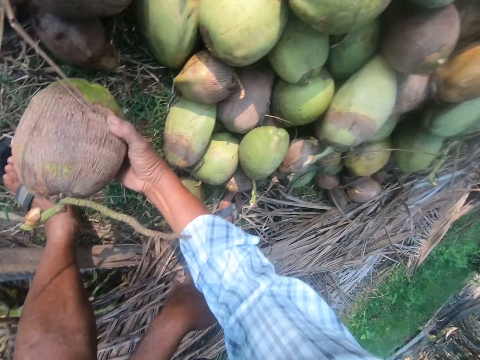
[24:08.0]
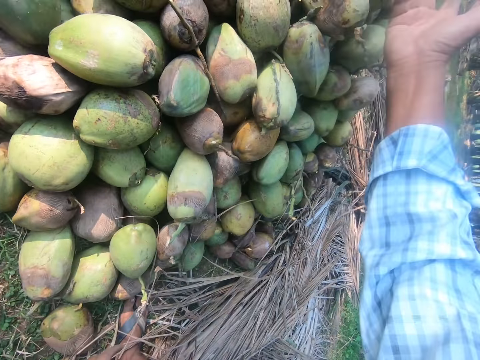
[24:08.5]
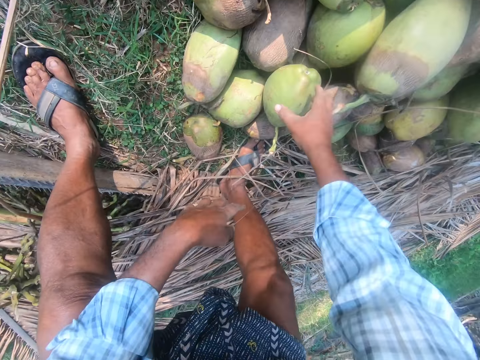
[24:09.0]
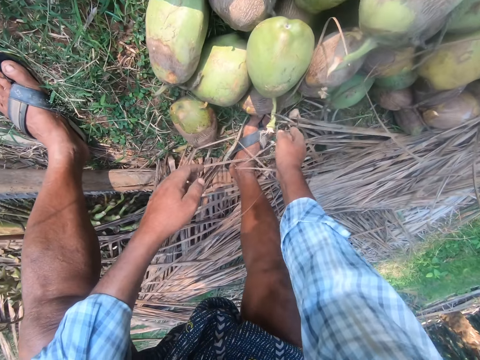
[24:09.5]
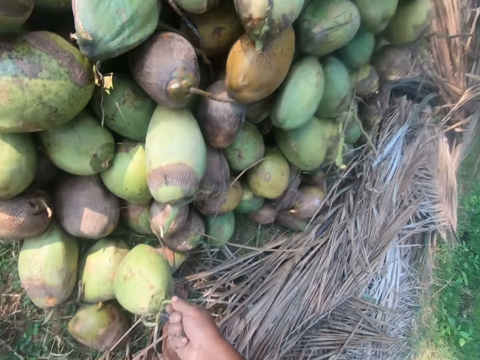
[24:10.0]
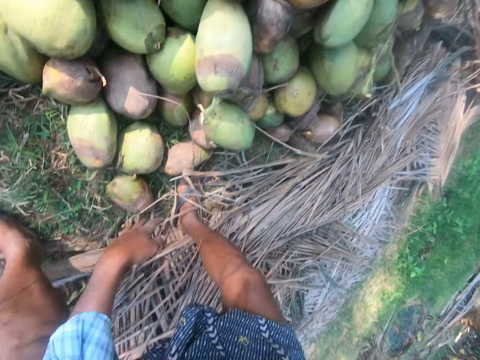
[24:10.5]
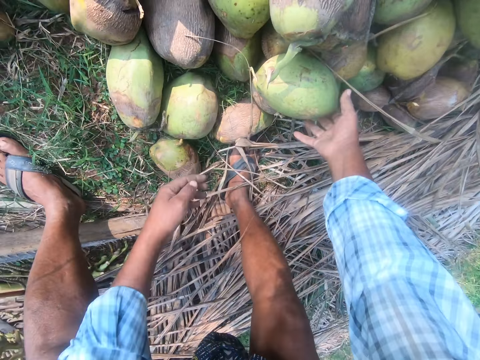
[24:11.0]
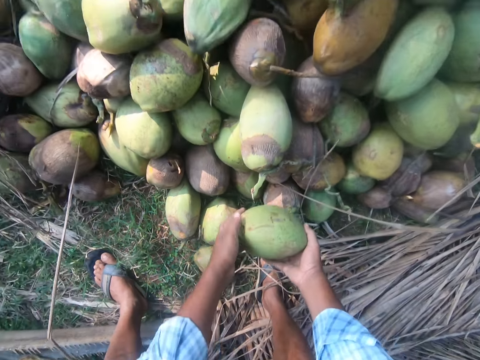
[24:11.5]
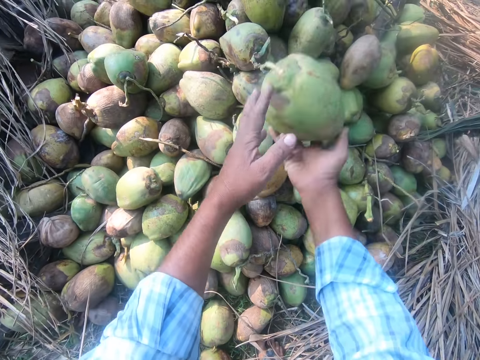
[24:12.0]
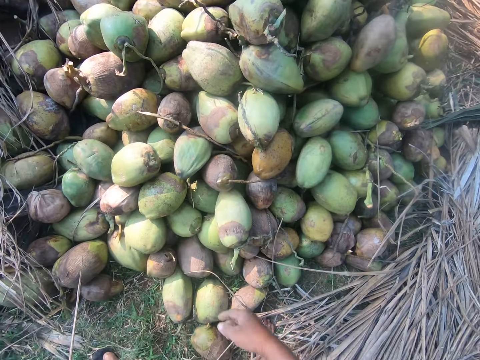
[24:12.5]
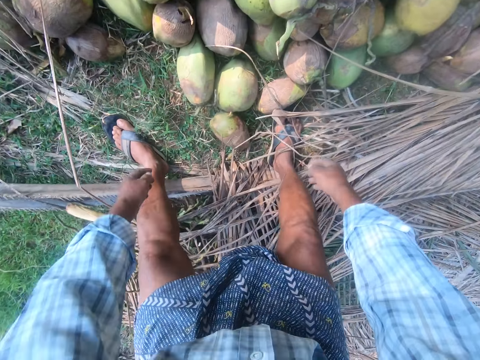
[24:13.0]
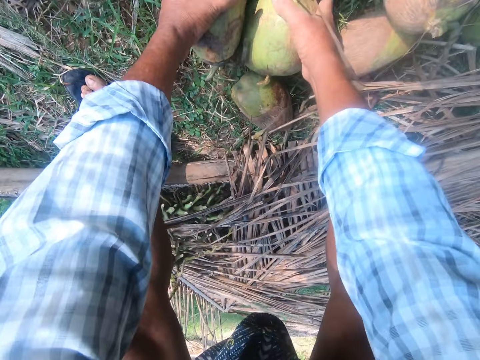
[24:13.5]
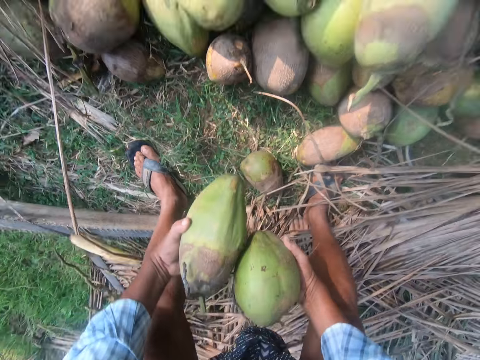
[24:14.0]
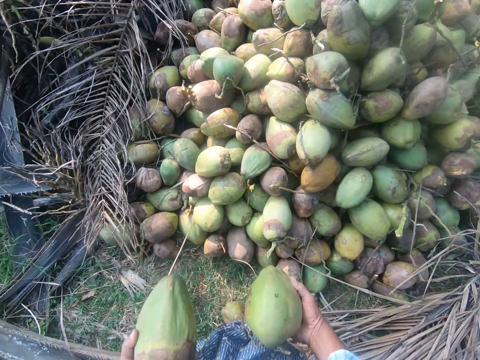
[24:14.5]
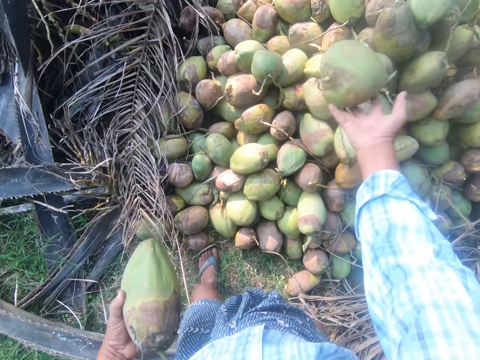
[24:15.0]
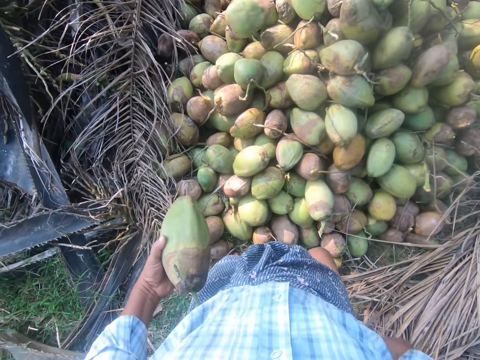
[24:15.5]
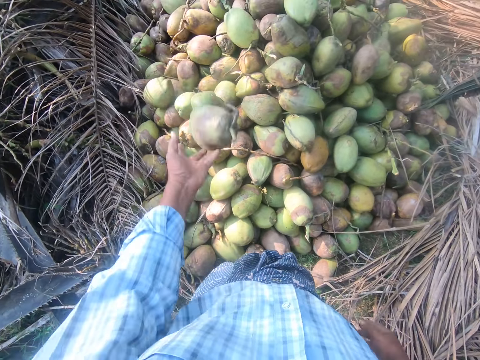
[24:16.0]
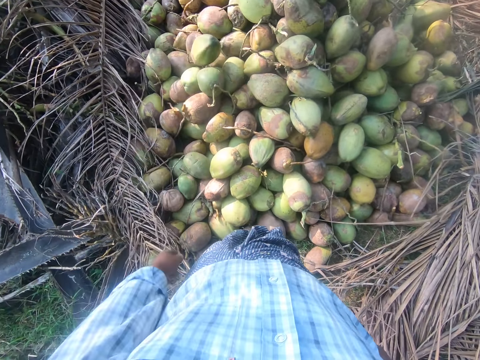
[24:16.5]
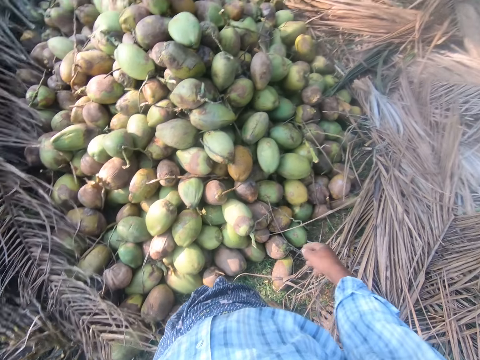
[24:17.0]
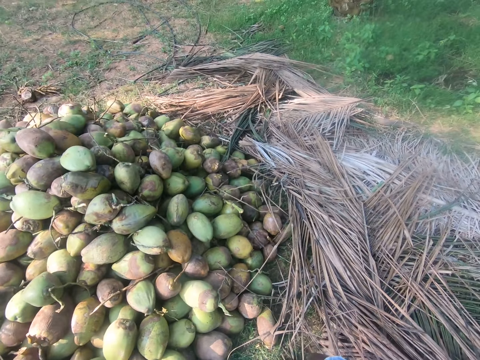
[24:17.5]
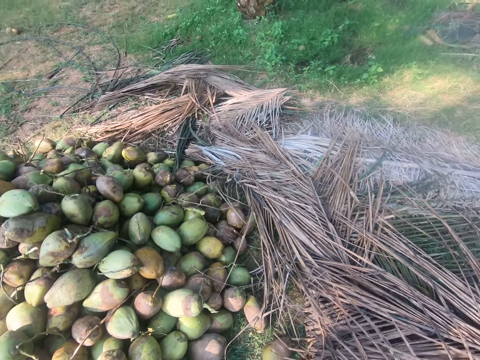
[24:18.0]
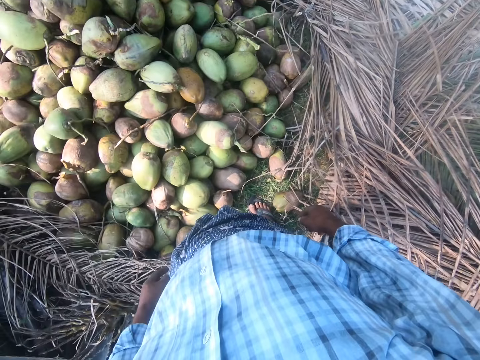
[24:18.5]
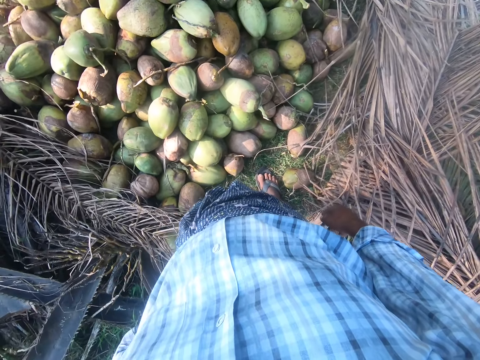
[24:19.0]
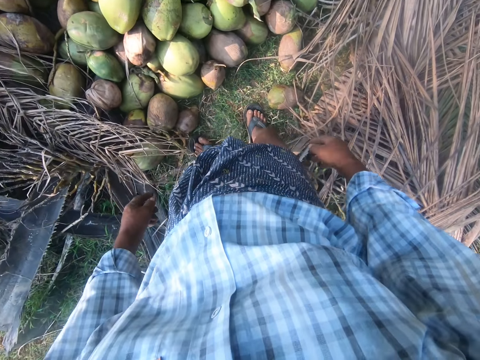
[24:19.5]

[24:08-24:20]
The camera wearer throws the coconut. They touch the coconut. They pick the coconut. They throw the coconut. They pick the coconut. They throw the coconut. They pick the coconuts. They throw the coconut. They throw the coconut again. They look around.

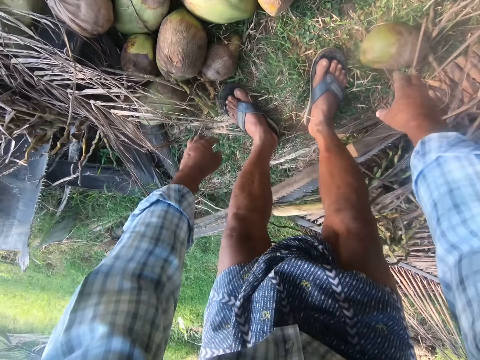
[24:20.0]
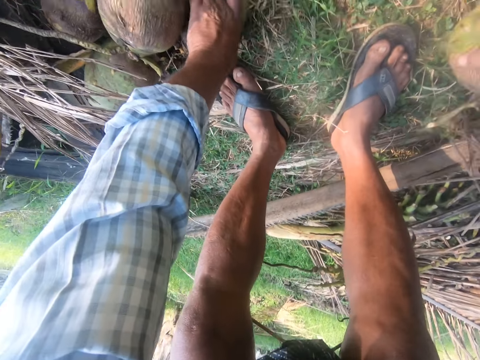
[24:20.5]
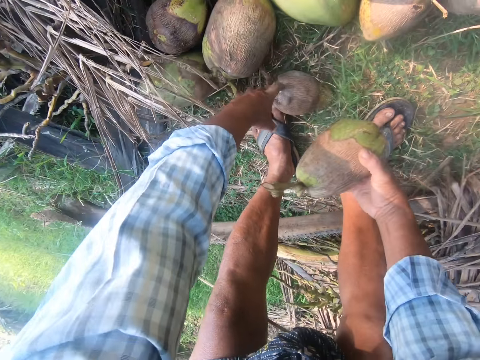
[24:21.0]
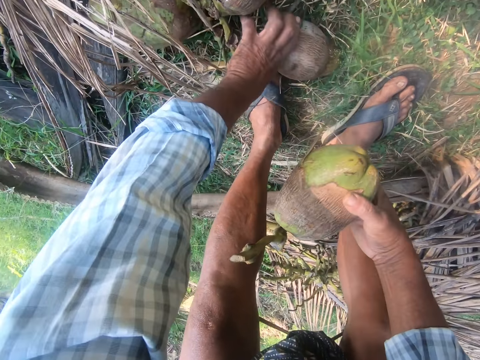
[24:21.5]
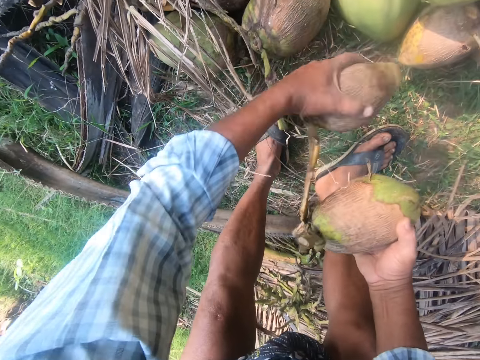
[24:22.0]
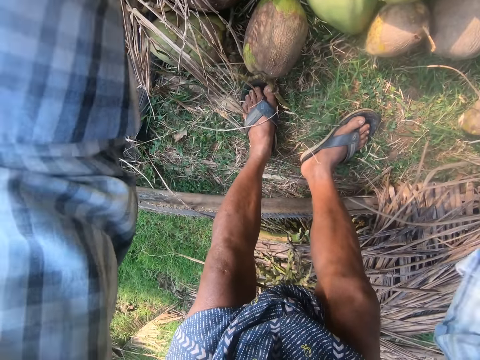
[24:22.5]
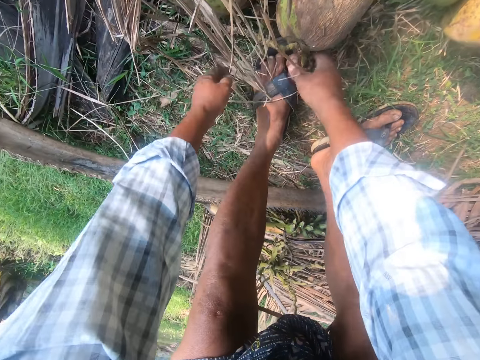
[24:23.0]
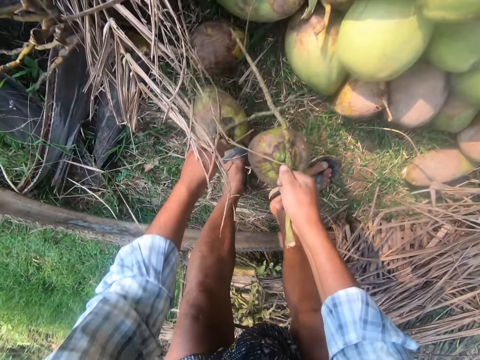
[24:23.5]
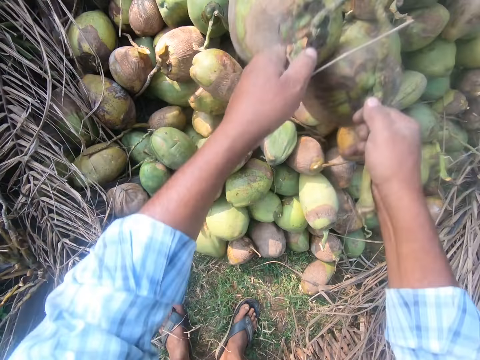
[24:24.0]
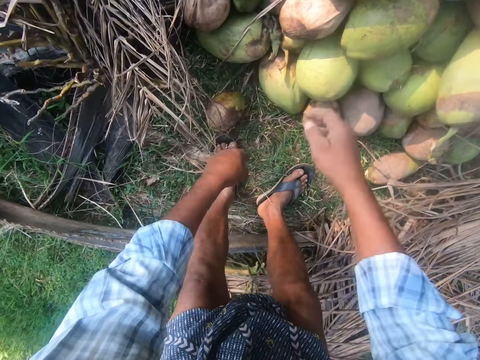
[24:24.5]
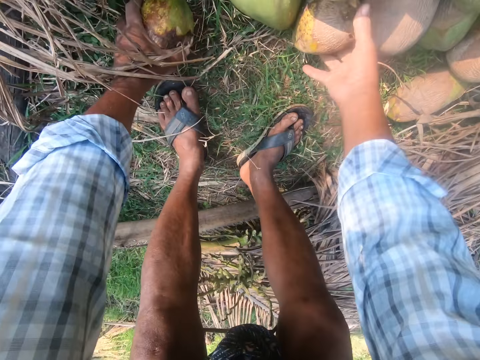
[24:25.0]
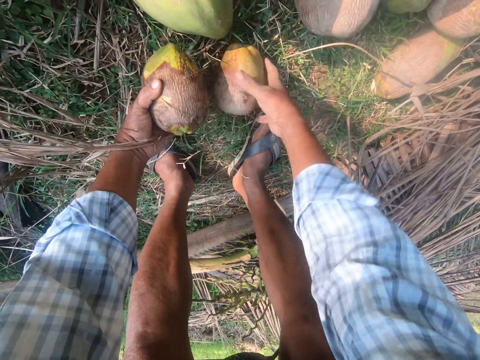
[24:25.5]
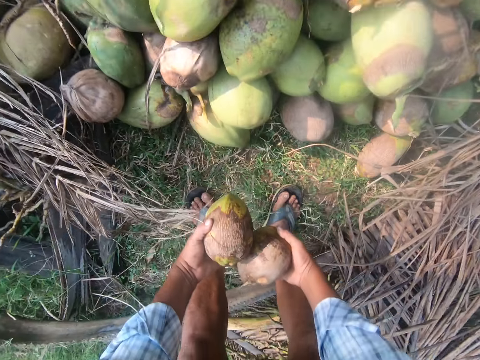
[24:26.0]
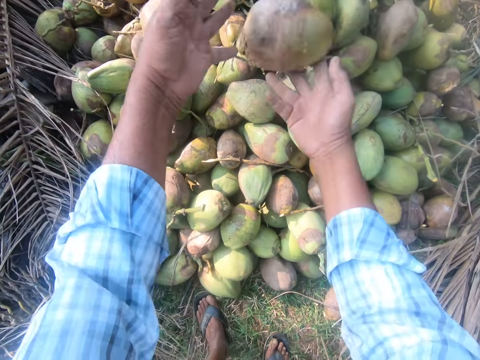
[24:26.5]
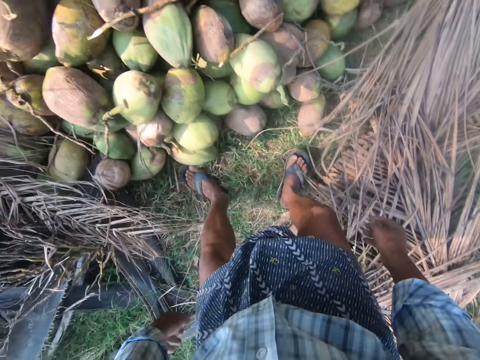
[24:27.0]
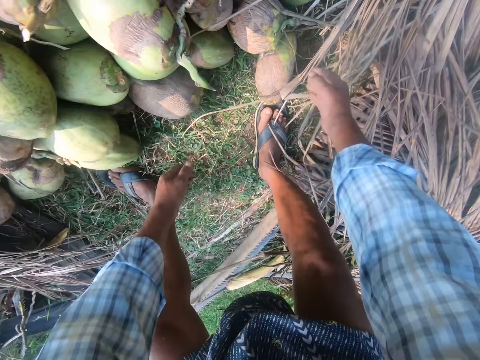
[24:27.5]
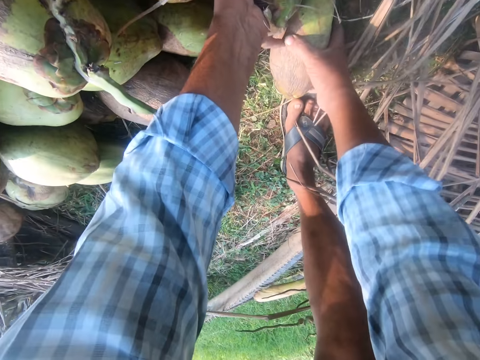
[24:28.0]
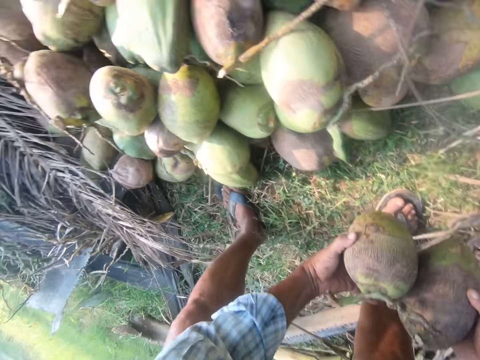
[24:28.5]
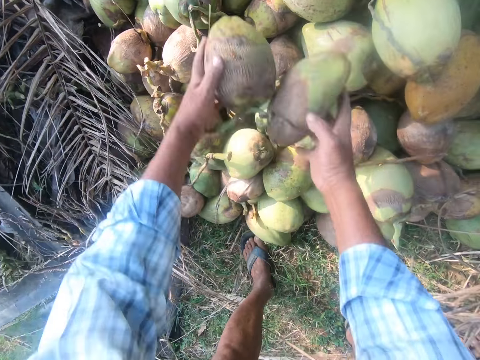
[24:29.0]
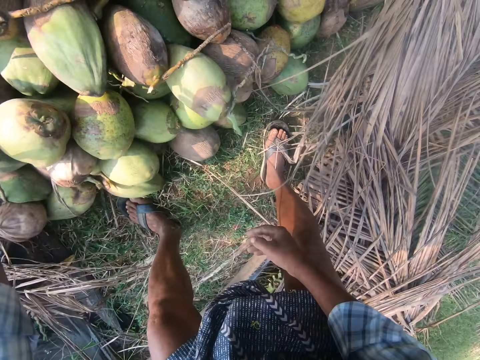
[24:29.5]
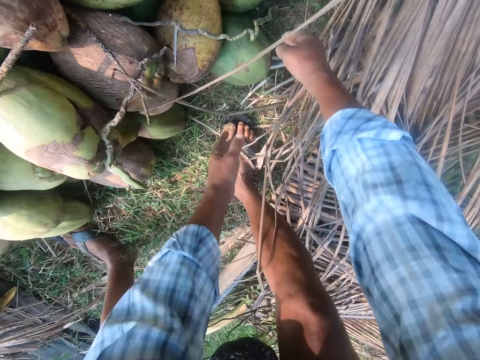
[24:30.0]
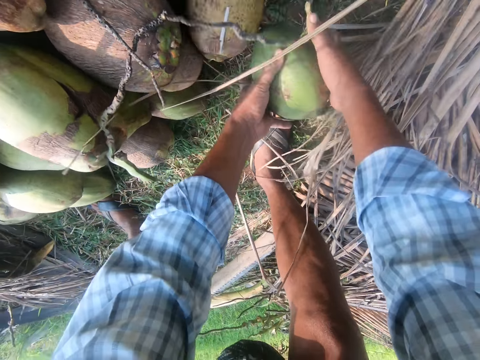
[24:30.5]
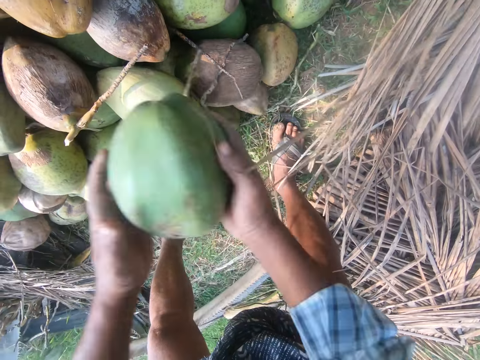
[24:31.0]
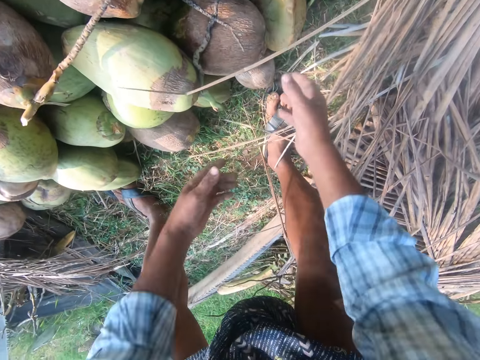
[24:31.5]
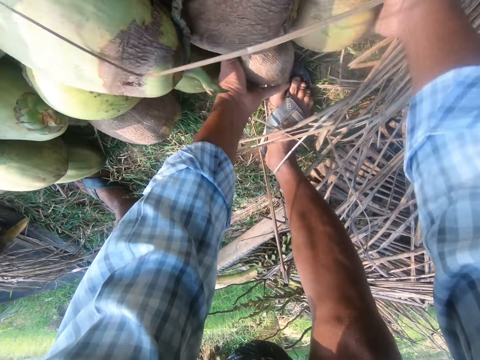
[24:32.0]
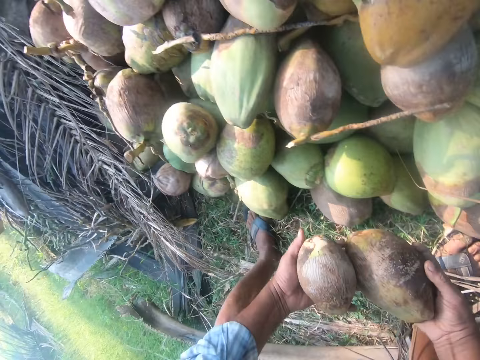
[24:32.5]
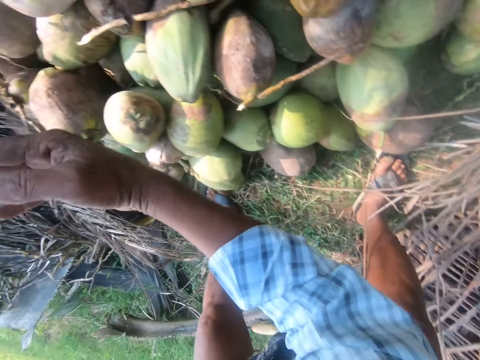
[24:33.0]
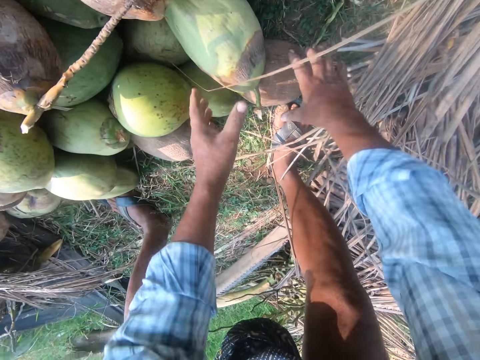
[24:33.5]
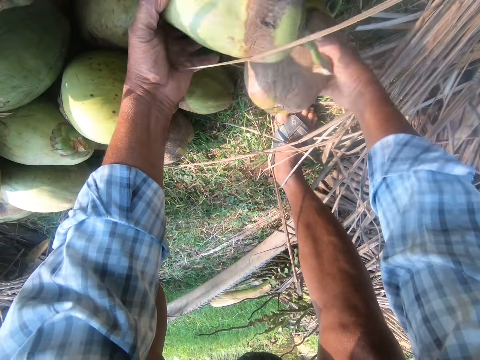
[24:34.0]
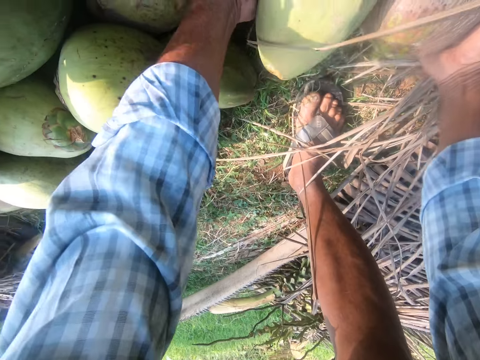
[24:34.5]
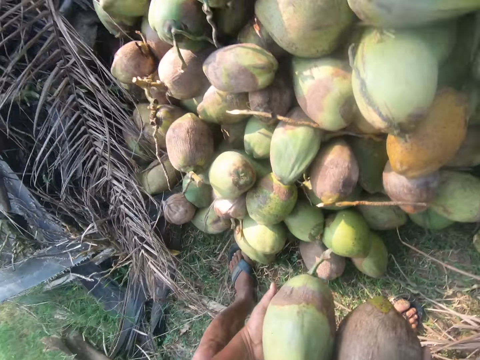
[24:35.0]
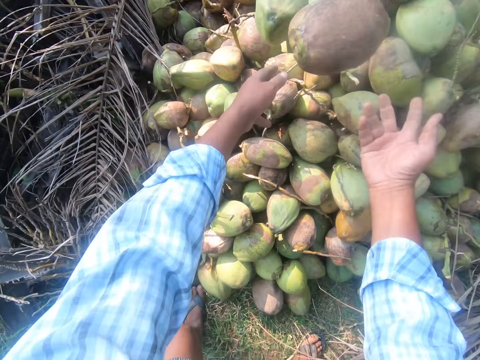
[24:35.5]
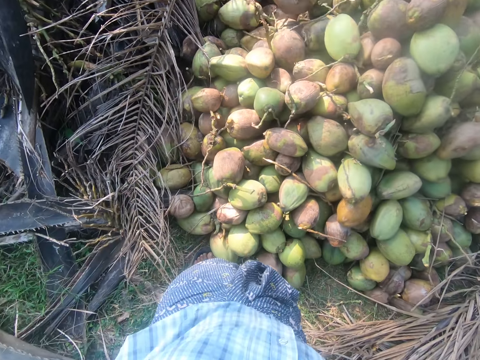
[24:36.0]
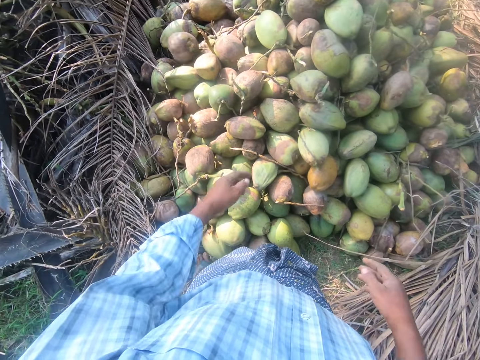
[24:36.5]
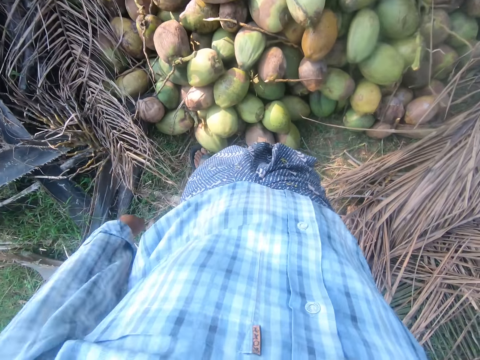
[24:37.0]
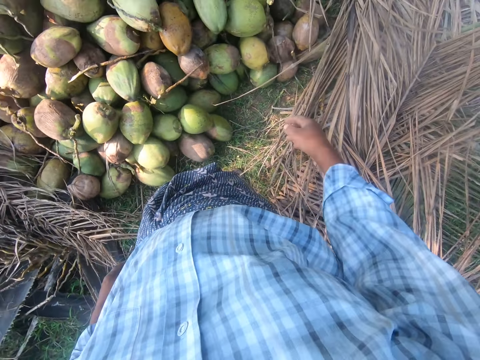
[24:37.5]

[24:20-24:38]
The camera wearer picks the coconut. They pick the coconut again. They throw the coconuts. They pick the coconuts. They throw the coconuts. They pick the coconuts. They throw the coconuts. They pick the coconuts. They throw the coconuts. They pick the coconut. They throw the coconut. They pick the coconuts. They throw the coconuts. They pick the coconuts. They throw the coconuts. They look around.
